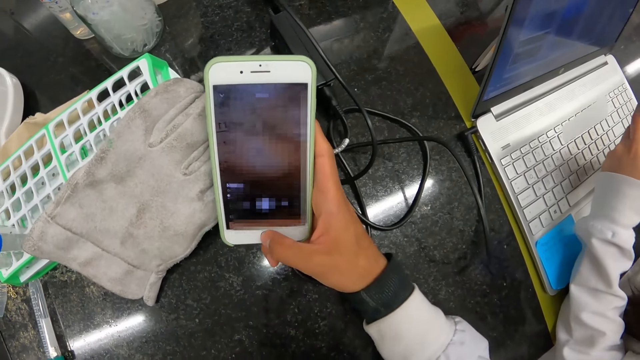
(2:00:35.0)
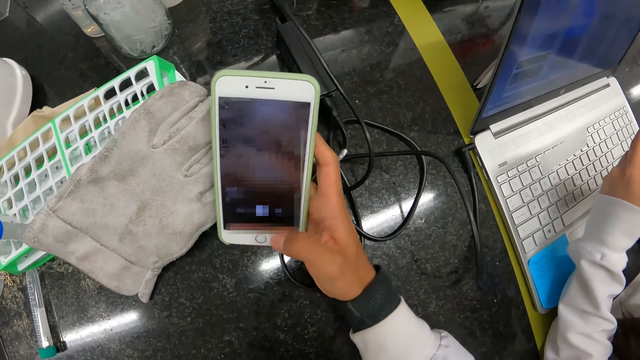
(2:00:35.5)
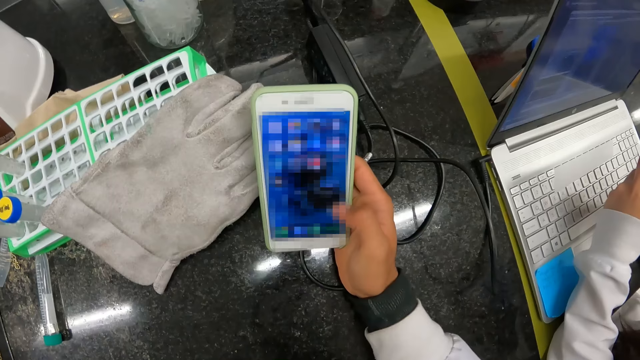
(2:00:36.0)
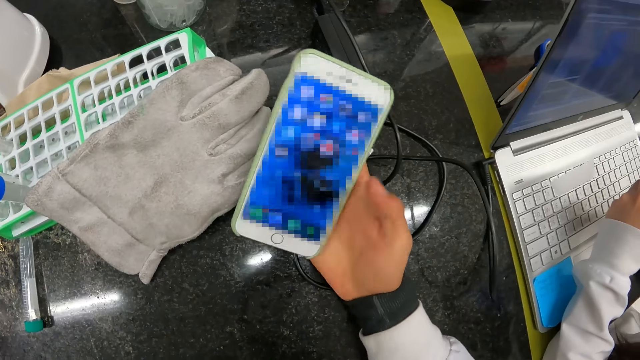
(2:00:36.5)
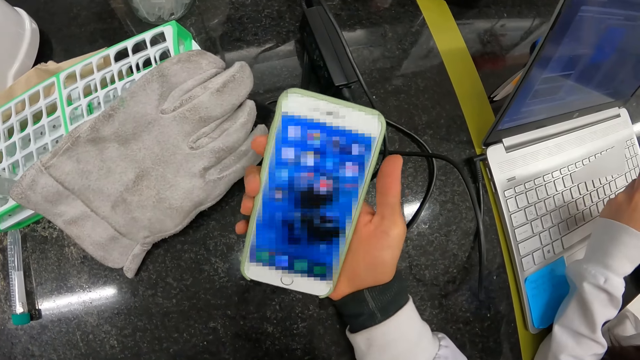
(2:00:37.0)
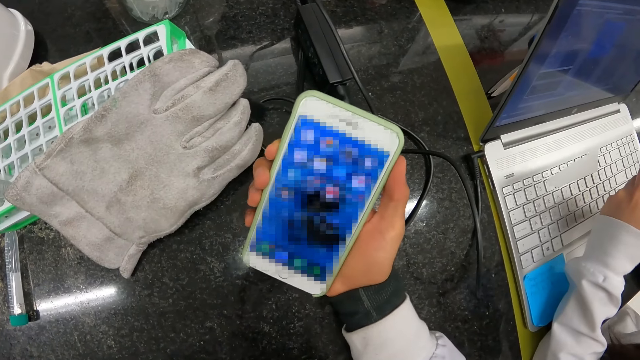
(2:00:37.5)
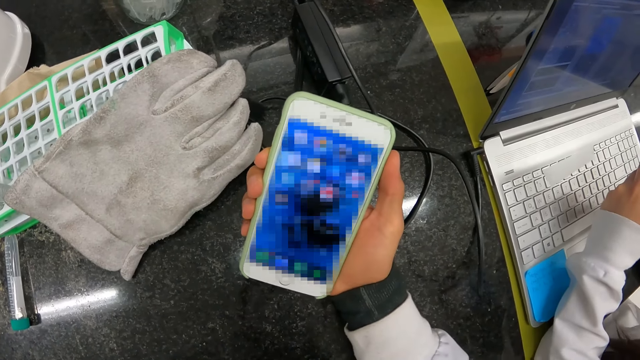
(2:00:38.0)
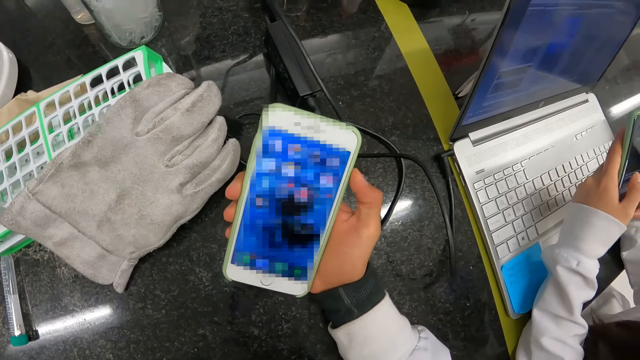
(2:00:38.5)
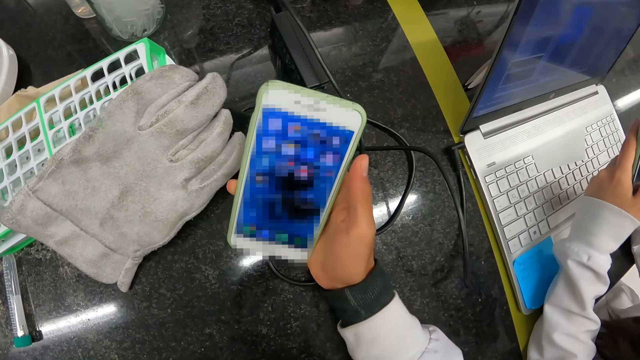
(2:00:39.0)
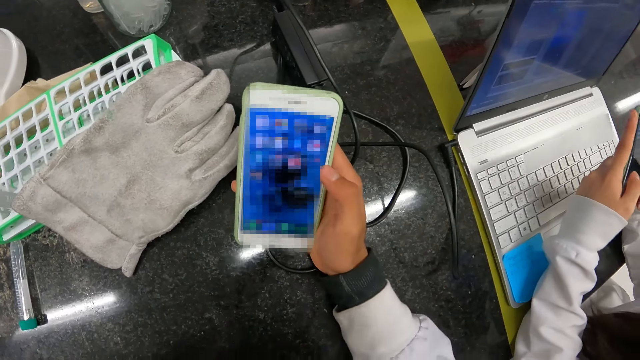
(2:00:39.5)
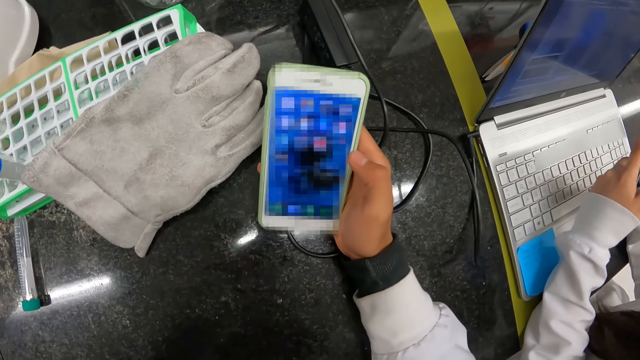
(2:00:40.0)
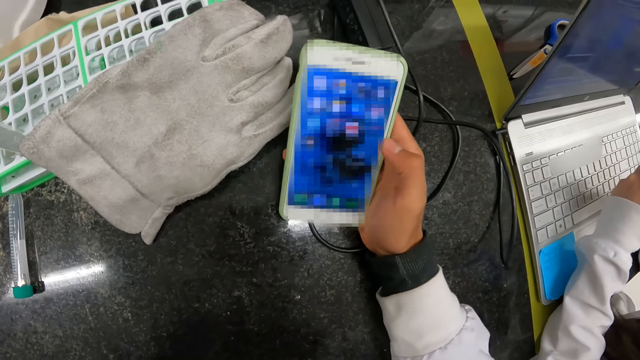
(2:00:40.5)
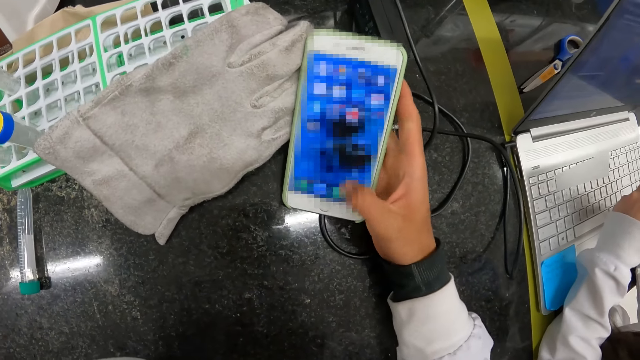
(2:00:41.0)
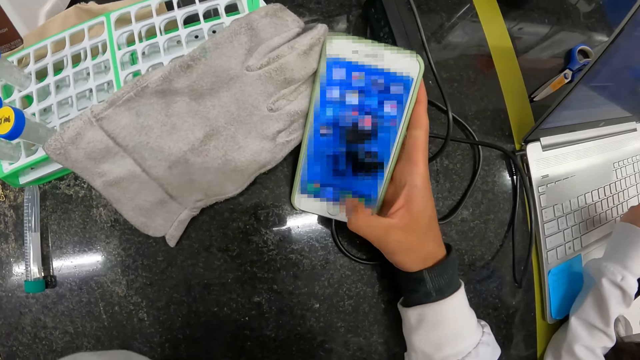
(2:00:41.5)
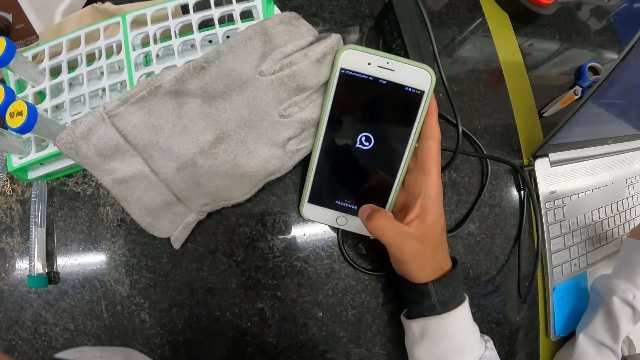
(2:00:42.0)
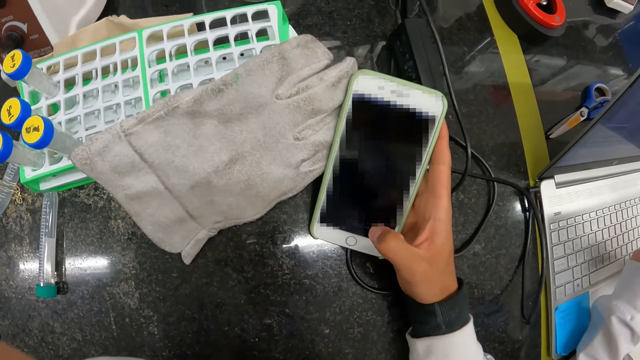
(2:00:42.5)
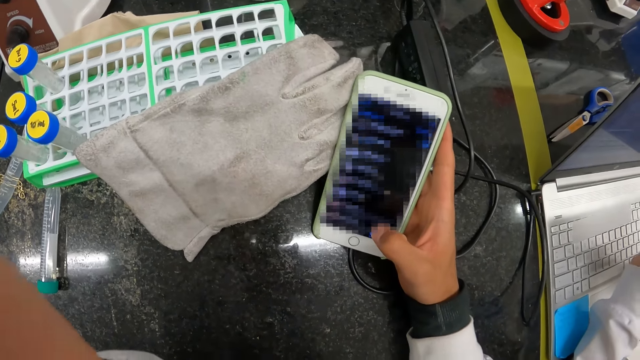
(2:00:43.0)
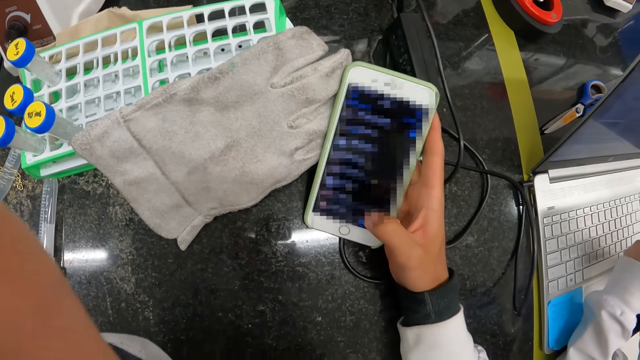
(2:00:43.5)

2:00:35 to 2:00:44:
The camera wearer presses the phone with his right hand.

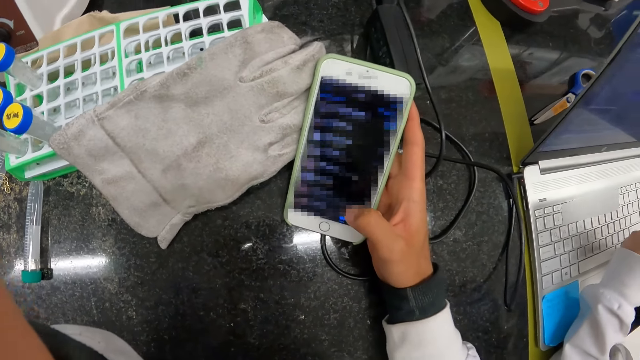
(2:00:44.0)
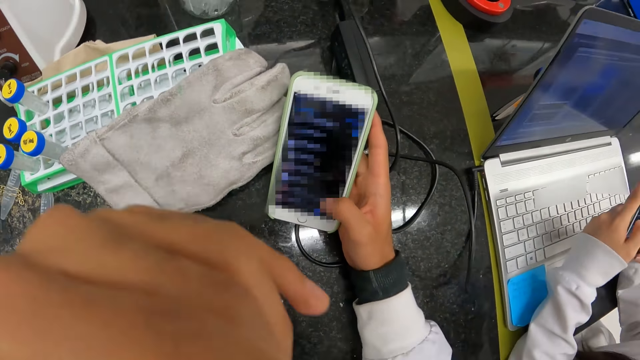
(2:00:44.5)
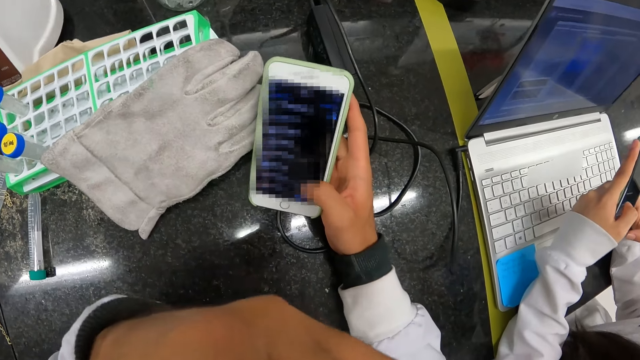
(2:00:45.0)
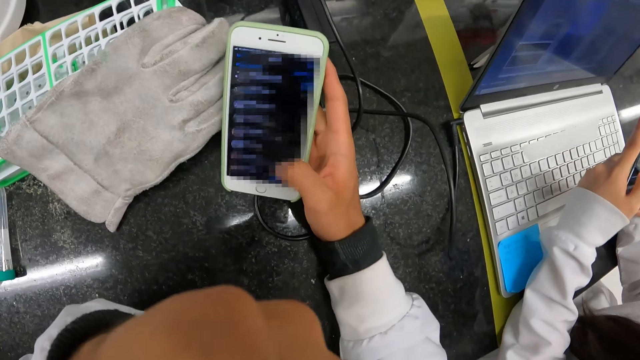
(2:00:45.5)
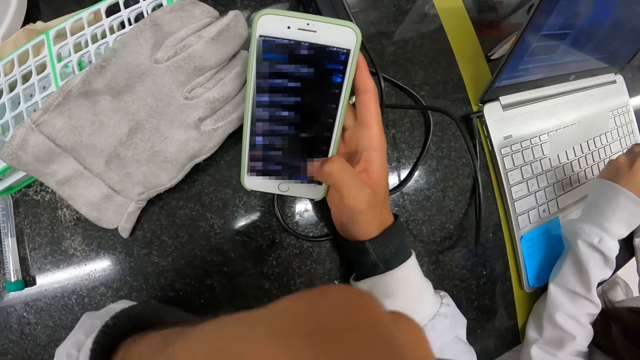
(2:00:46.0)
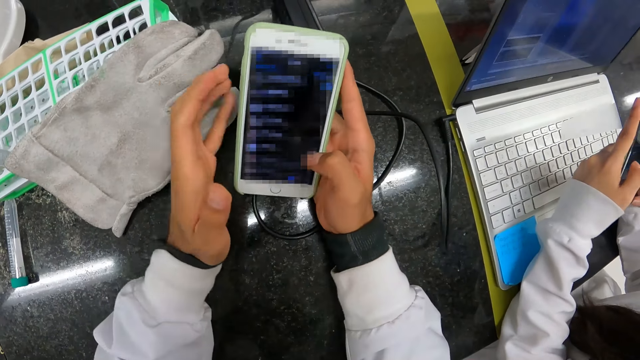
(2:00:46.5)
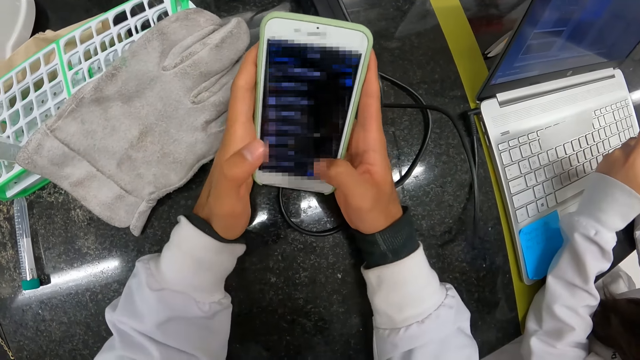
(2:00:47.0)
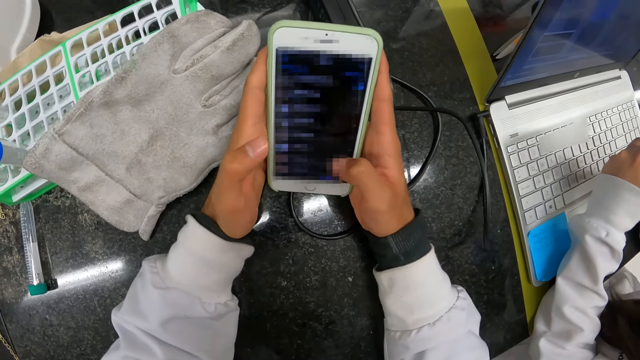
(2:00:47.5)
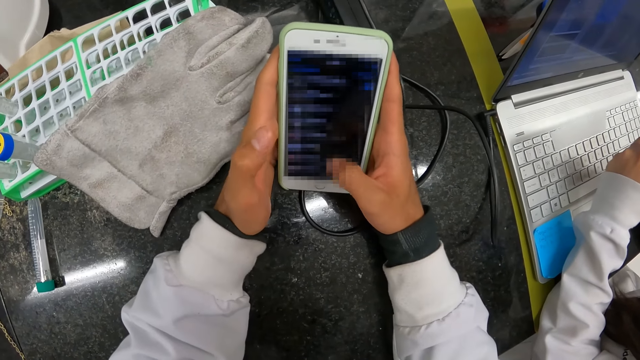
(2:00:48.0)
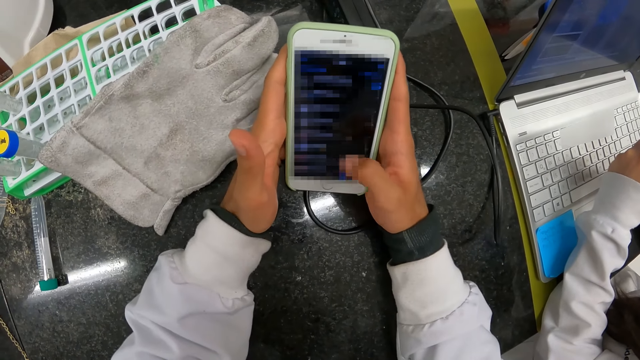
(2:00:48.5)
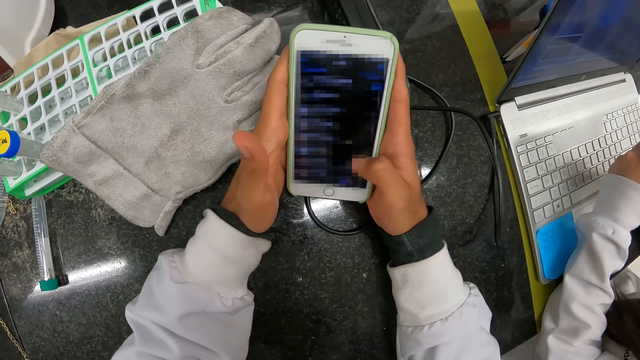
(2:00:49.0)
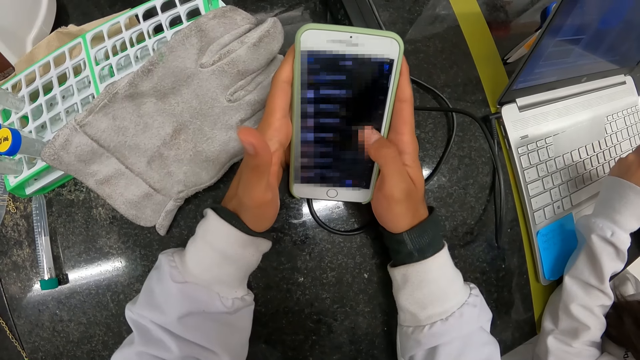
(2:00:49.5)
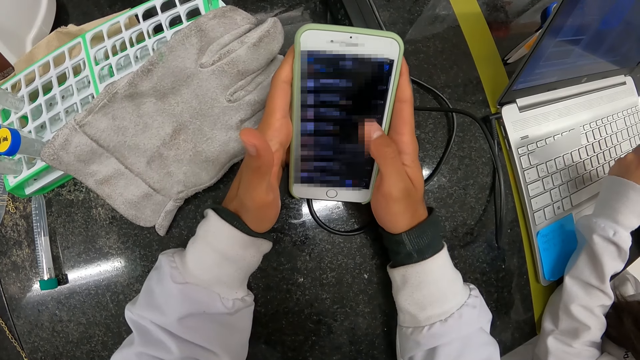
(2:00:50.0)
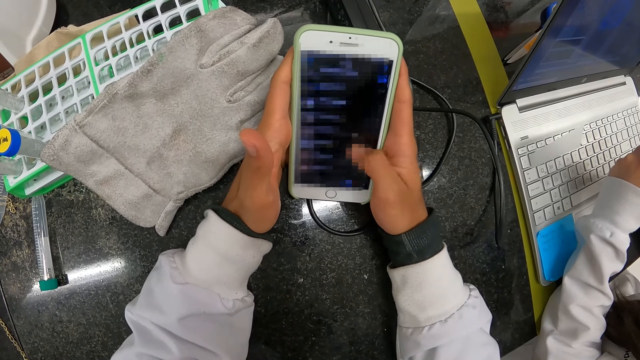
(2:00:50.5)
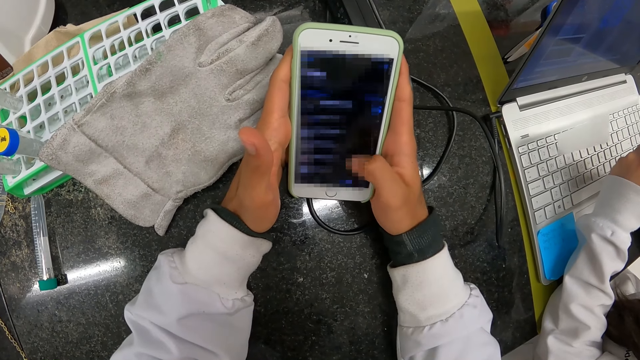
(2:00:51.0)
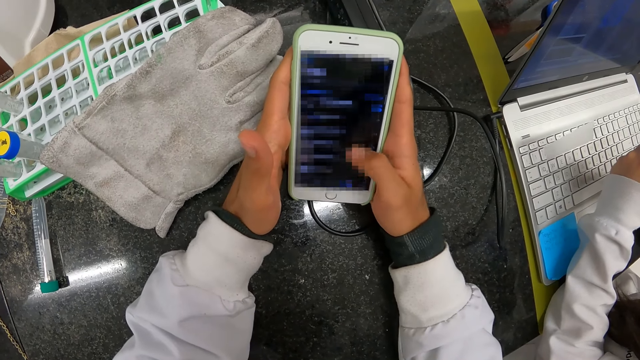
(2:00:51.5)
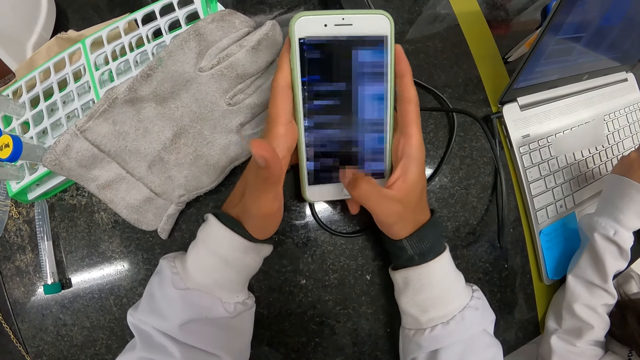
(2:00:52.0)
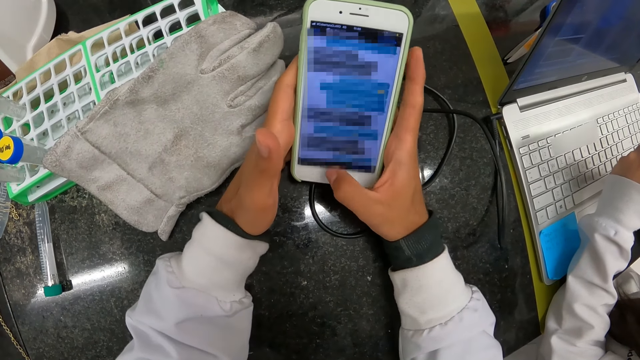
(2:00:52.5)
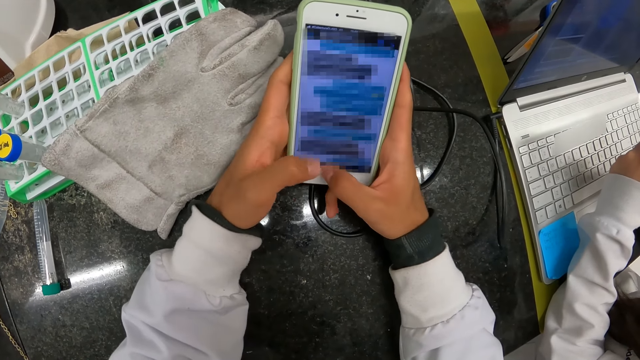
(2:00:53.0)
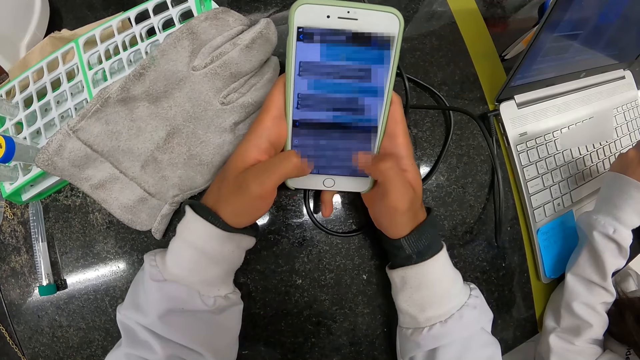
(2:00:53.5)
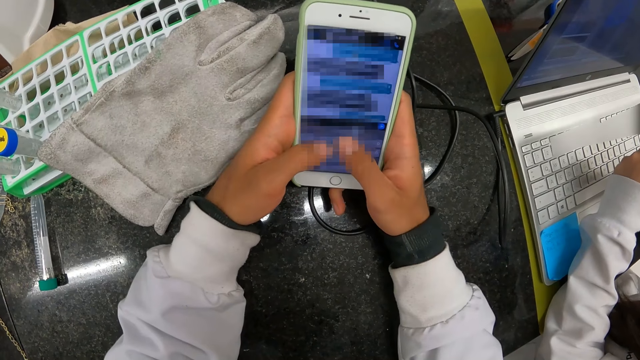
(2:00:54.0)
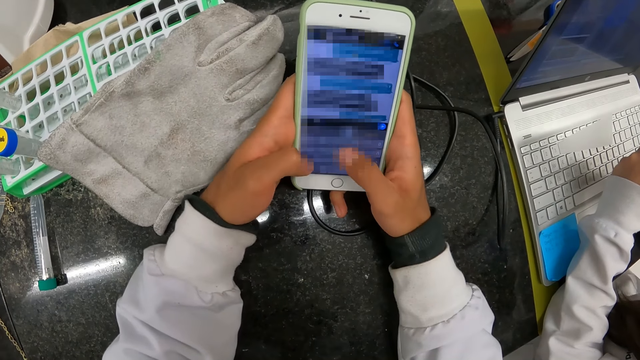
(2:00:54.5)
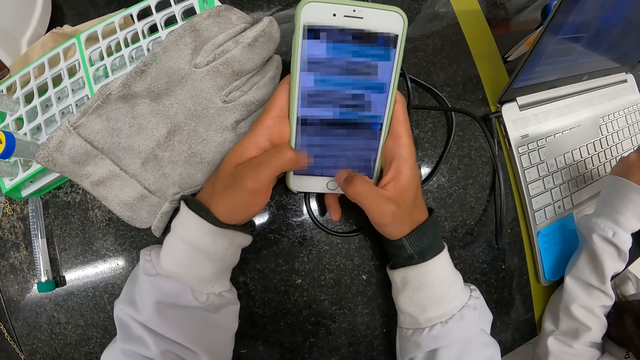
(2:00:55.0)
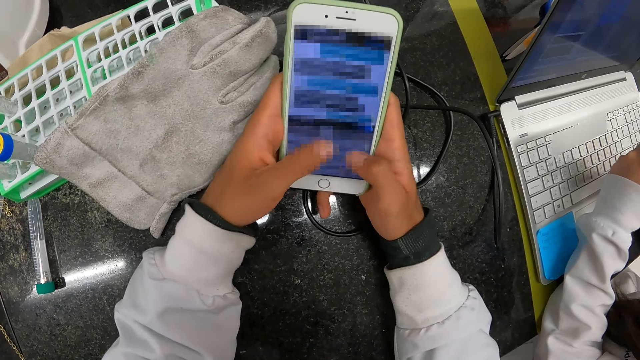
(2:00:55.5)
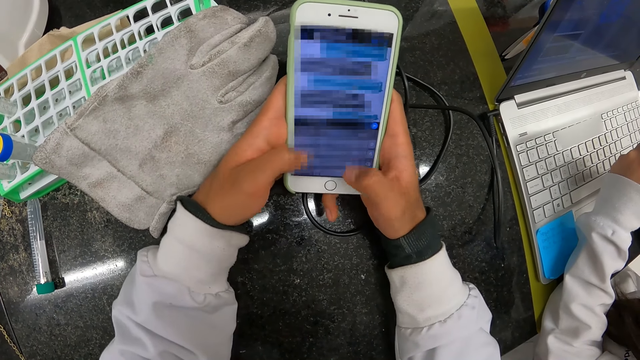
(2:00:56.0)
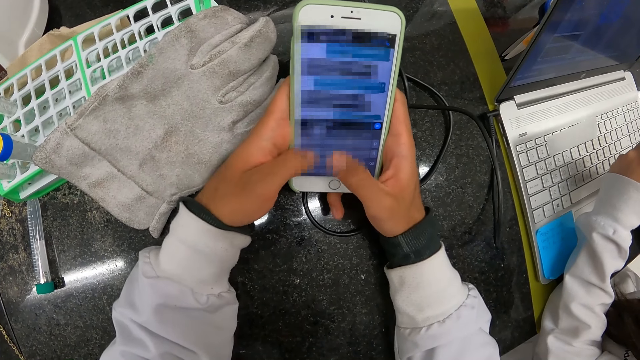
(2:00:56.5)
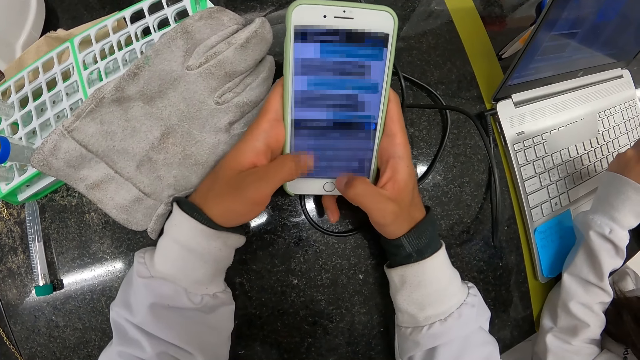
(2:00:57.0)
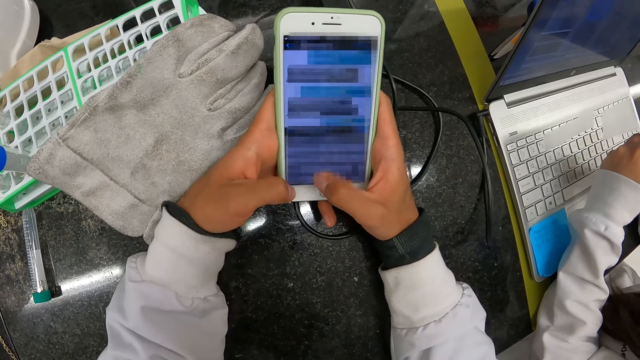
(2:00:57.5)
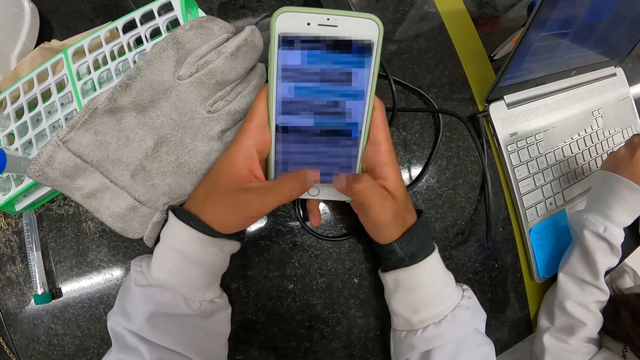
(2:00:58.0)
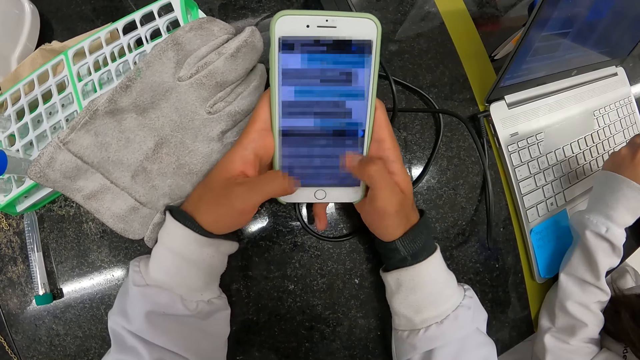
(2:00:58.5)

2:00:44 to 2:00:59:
The camera wearer scratches his face with his left hand. He wipes the face. He holds the phone with his hands. He touches the phone. He presses the phone in his hands with his right hand. He presses the phone with his hands.
